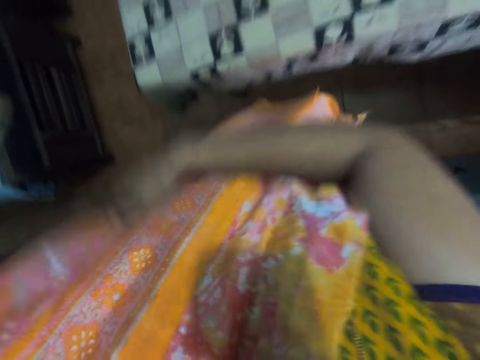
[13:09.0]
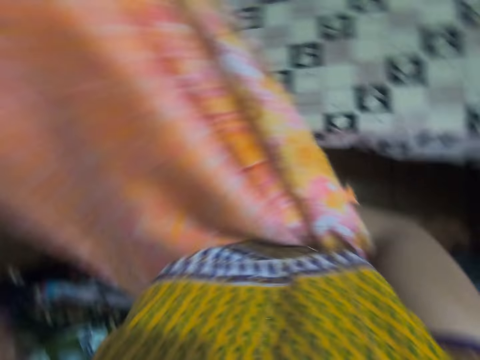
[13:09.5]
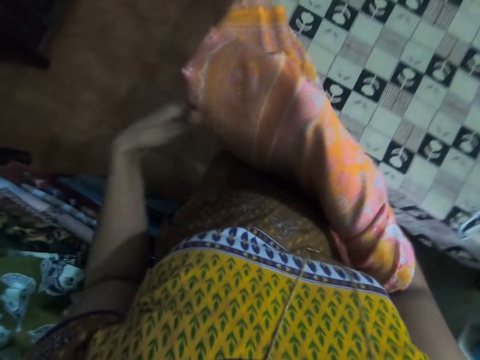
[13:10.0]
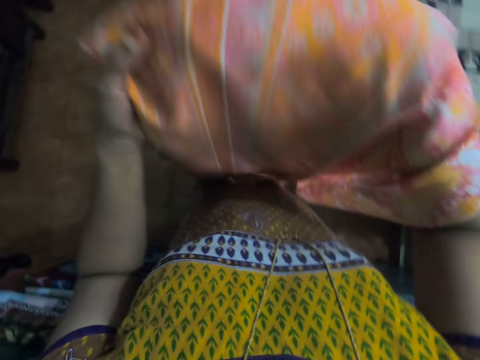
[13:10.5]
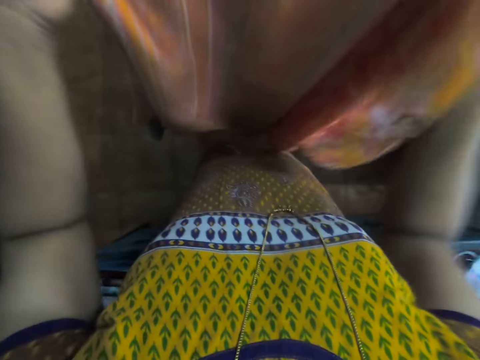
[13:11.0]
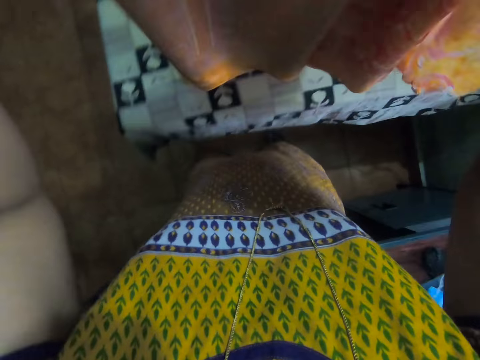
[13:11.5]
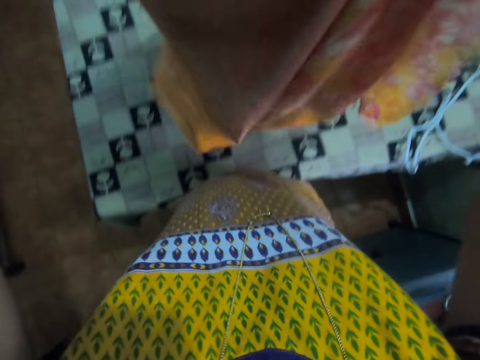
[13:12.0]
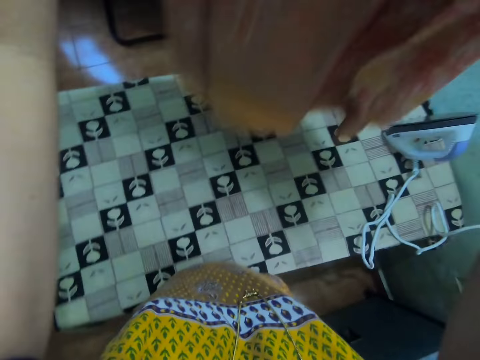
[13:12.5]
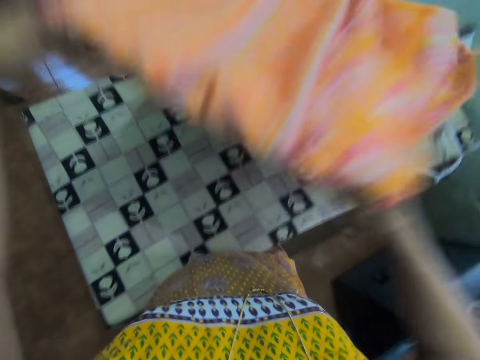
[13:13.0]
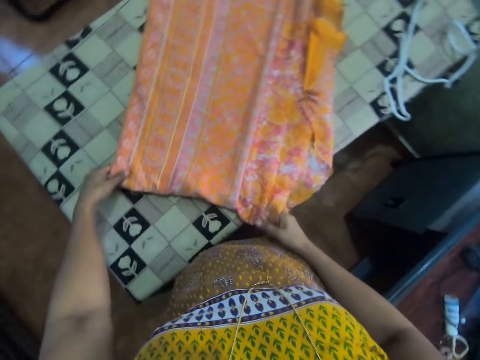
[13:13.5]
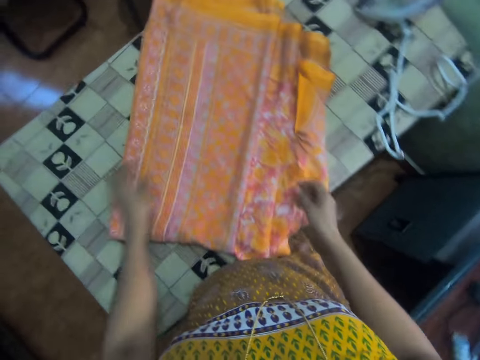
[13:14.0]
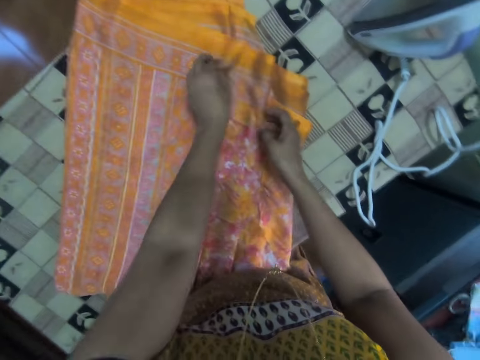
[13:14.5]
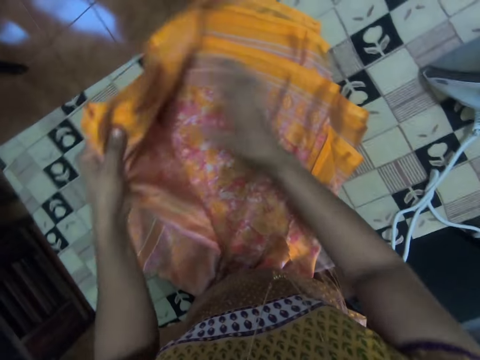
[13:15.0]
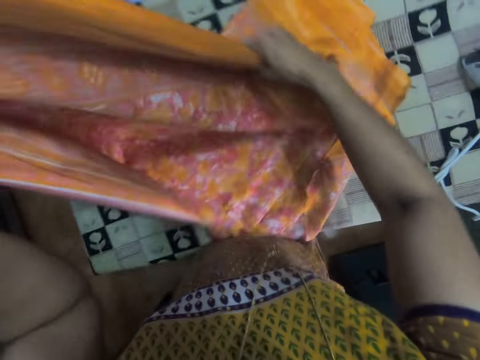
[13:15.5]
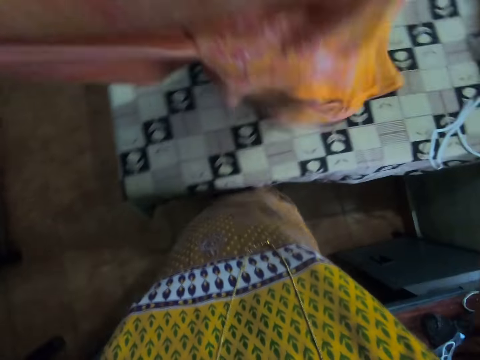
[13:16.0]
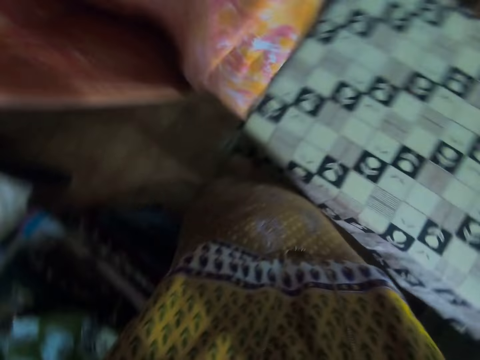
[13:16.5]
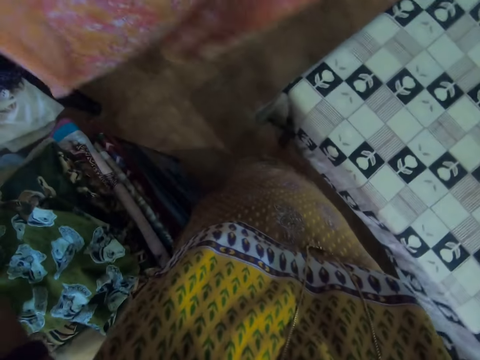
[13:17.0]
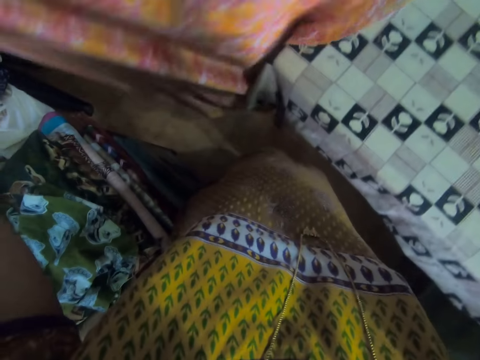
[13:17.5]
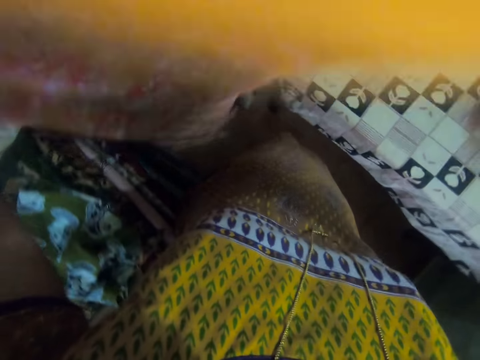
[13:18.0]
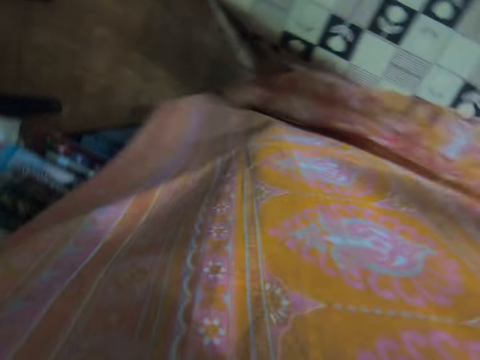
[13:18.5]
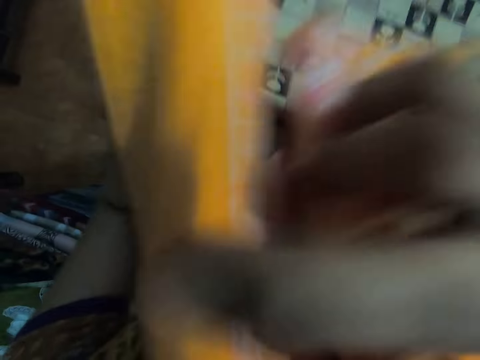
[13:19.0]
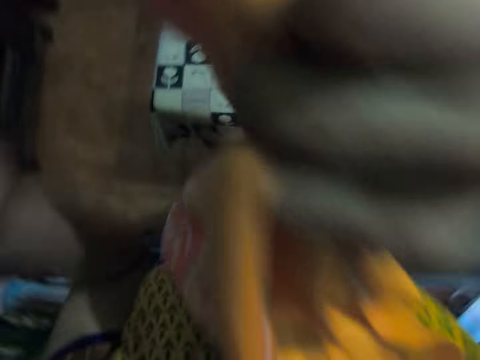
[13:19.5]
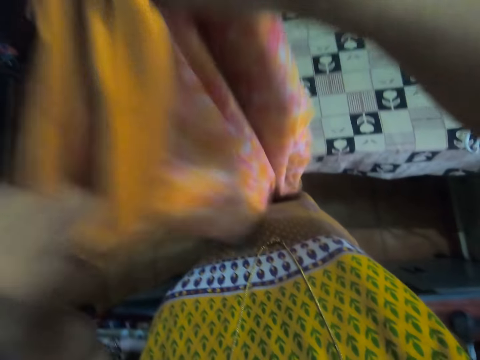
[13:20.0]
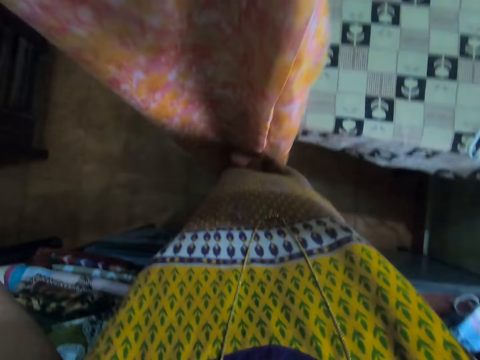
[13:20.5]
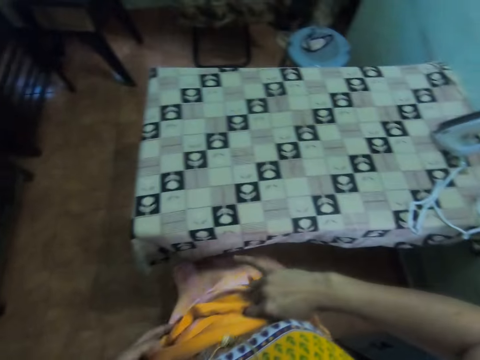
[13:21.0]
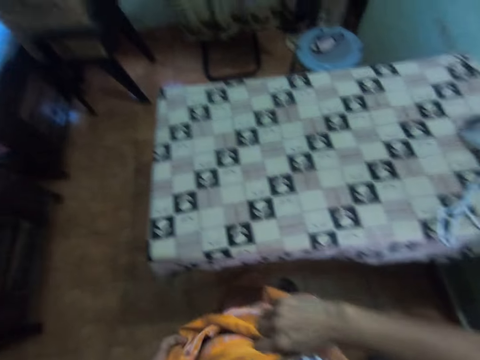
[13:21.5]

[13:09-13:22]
The camera wearer folds a fabric. They spread the fabric on an iron table. They pick the fabric from the iron table. They fold the fabric.

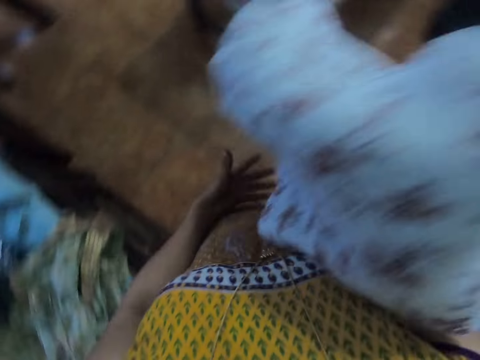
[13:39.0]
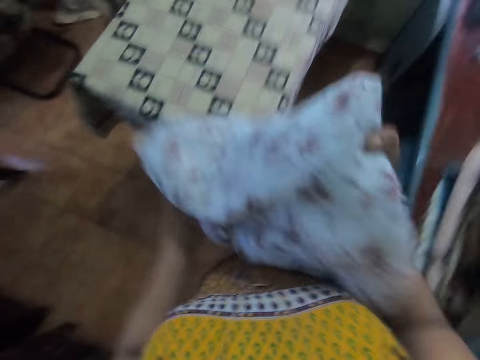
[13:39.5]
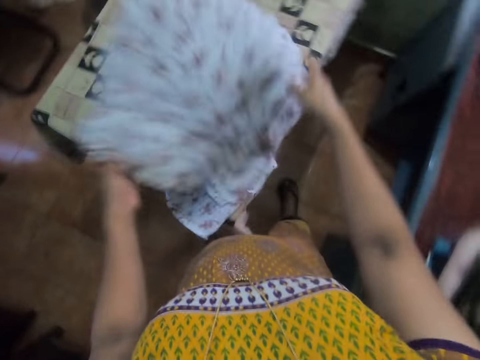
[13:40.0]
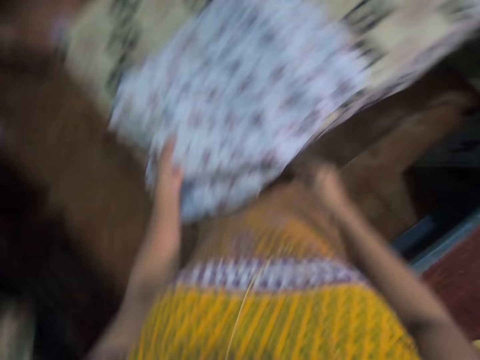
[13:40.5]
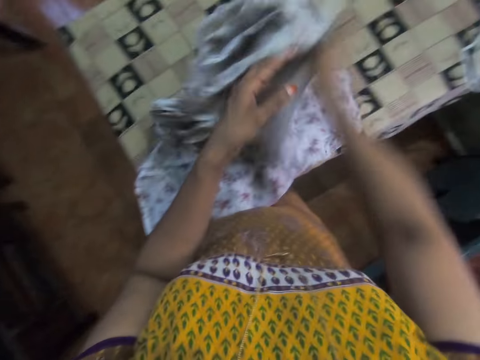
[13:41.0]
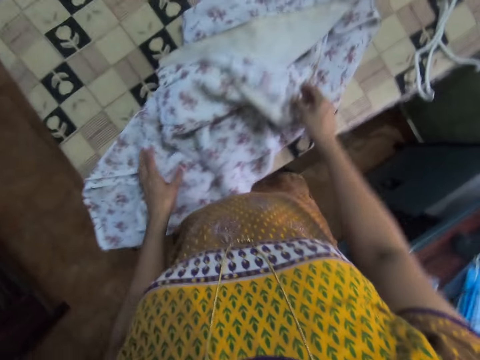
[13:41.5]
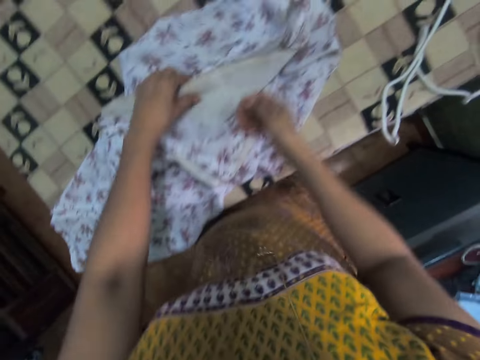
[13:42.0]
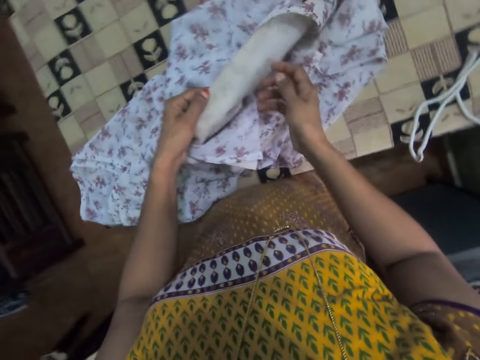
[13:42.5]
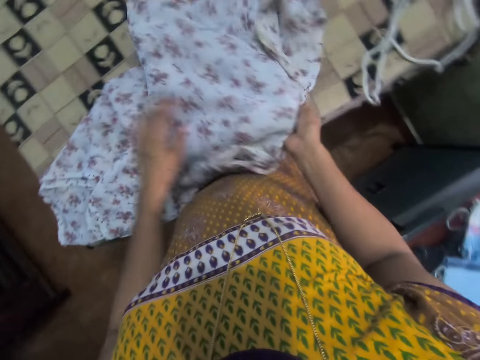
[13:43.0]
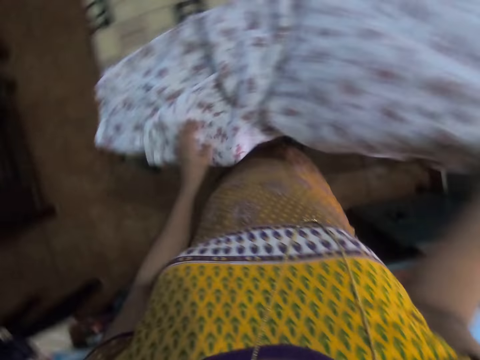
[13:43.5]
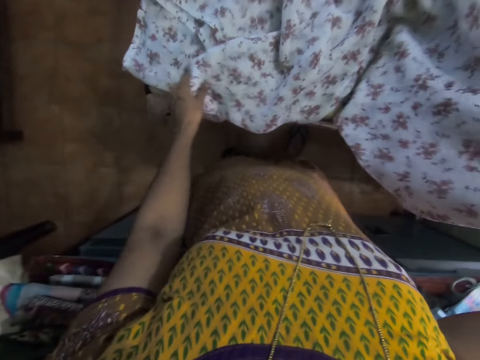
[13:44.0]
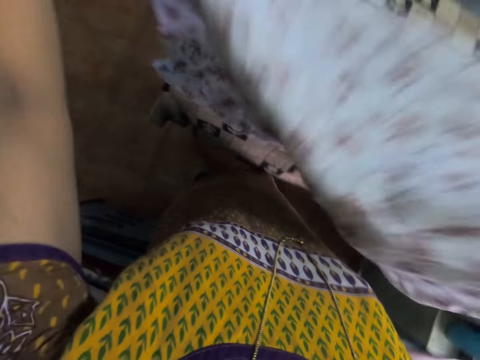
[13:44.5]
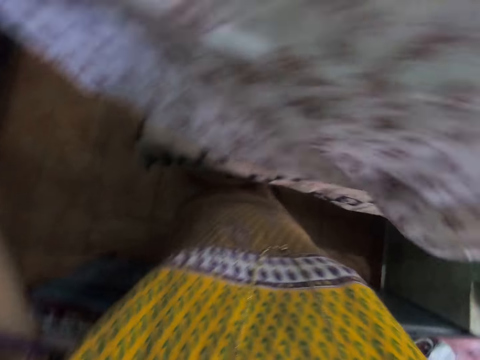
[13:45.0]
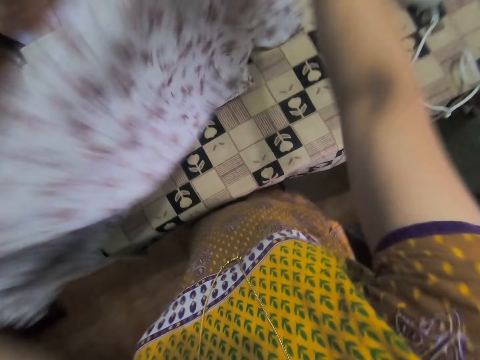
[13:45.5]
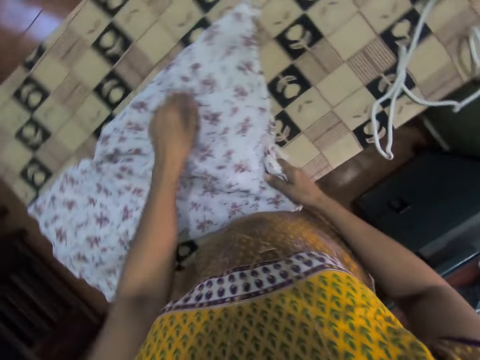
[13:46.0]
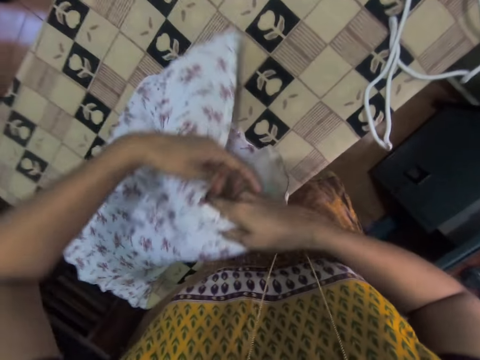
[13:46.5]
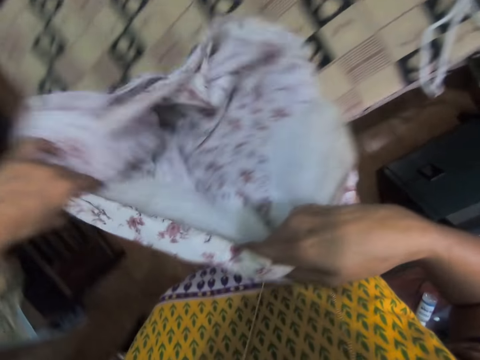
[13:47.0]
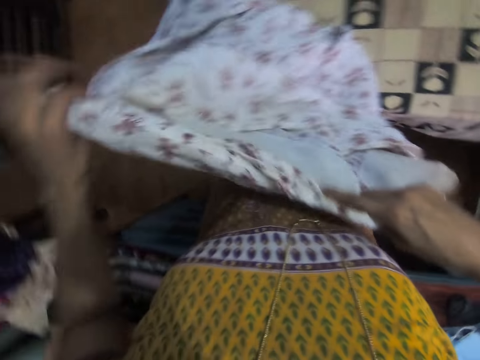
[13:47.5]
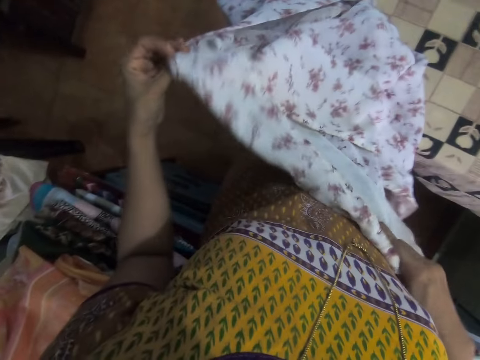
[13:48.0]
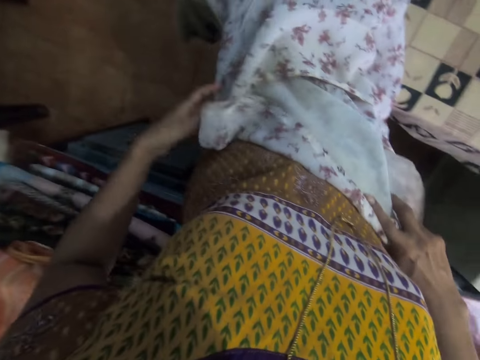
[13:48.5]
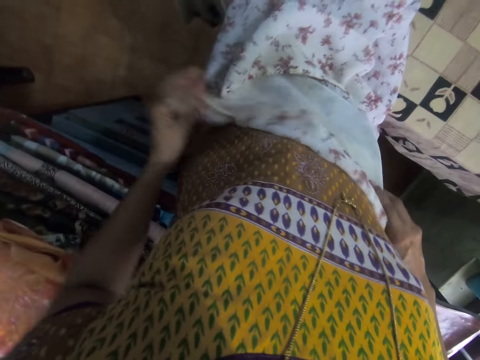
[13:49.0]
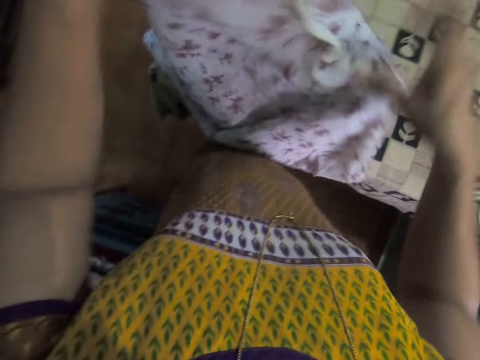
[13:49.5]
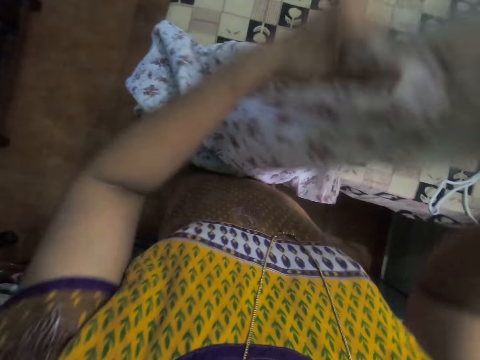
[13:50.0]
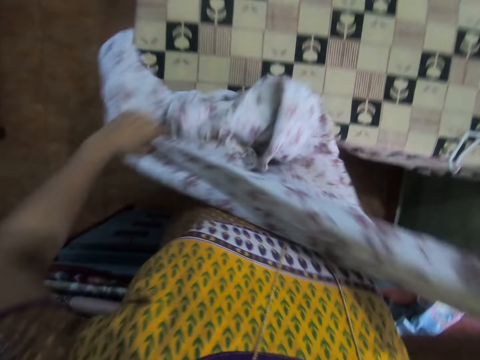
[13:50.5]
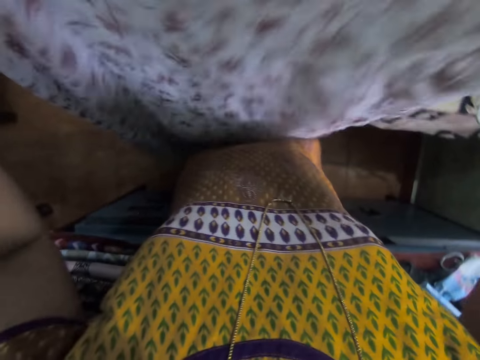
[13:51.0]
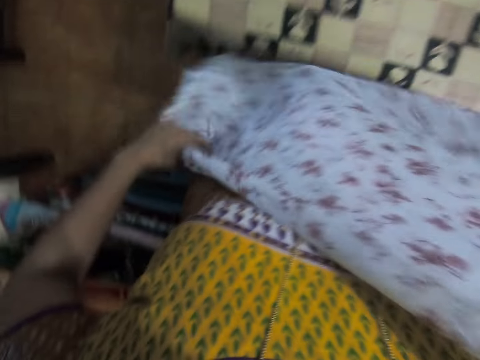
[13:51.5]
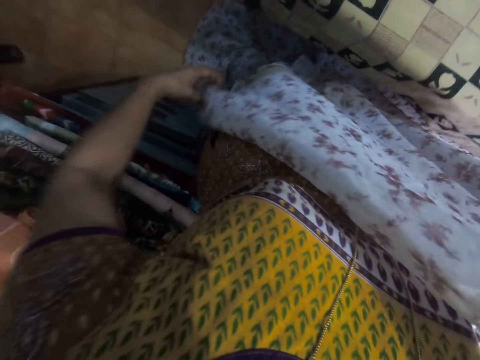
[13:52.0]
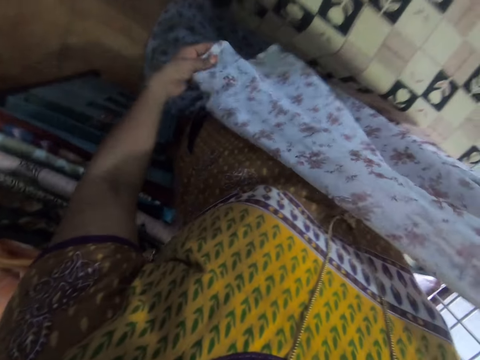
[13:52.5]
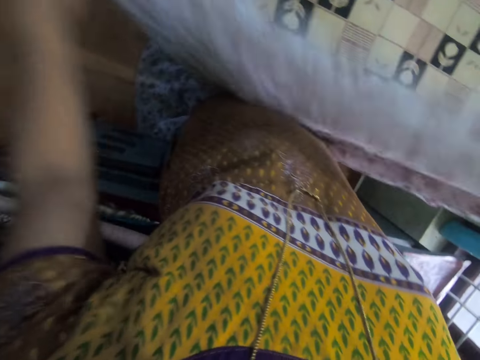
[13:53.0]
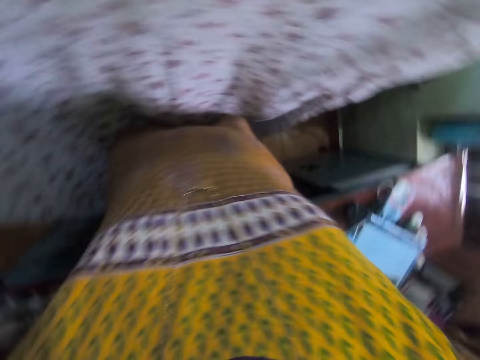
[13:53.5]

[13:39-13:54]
The camera wearer picks up another cloth. They place a fabric on an iron table. They unfold the fabric on the iron table. They pick the fabric on the iron table. They fold the cloth. They put the cloth on the table. They adjust the cloth on the table.
